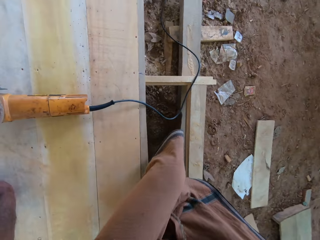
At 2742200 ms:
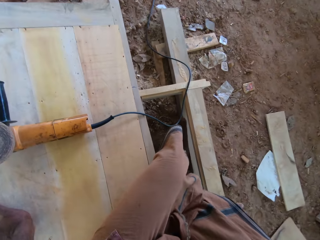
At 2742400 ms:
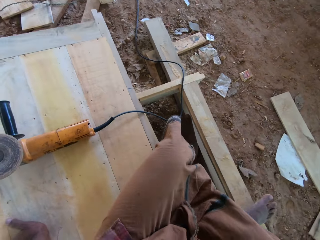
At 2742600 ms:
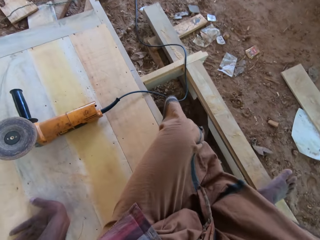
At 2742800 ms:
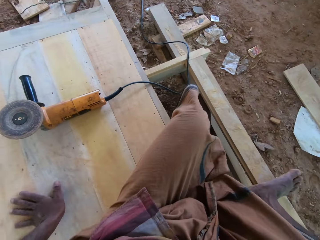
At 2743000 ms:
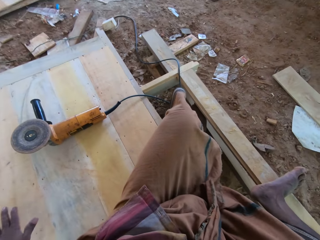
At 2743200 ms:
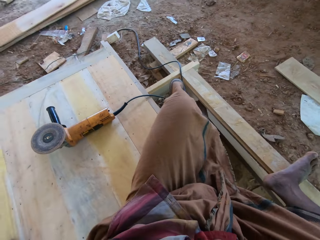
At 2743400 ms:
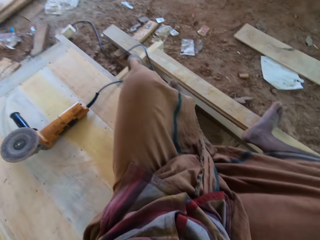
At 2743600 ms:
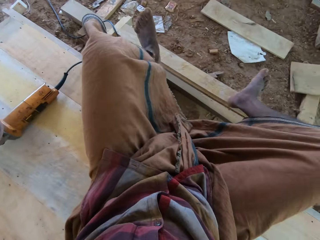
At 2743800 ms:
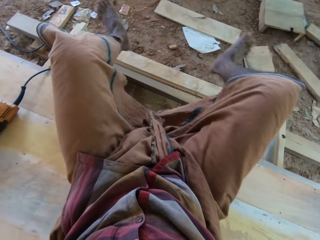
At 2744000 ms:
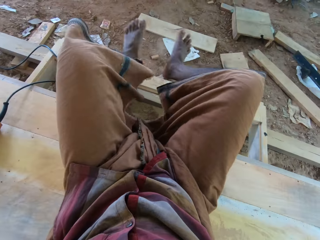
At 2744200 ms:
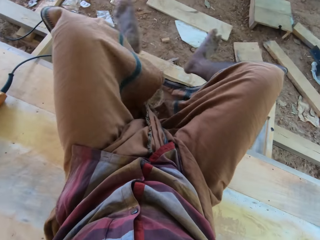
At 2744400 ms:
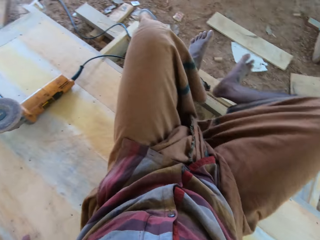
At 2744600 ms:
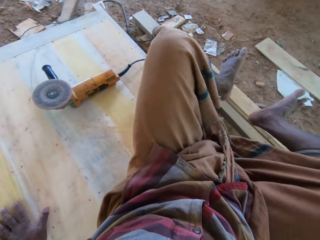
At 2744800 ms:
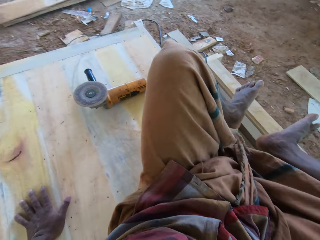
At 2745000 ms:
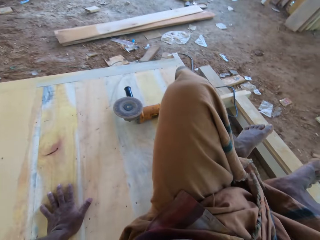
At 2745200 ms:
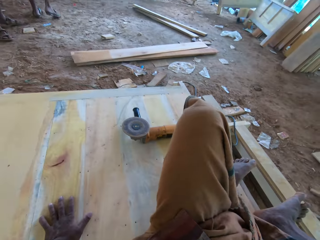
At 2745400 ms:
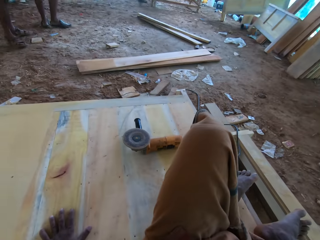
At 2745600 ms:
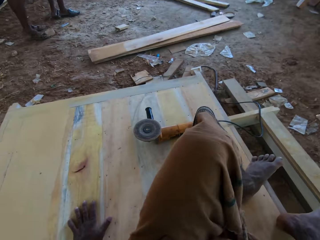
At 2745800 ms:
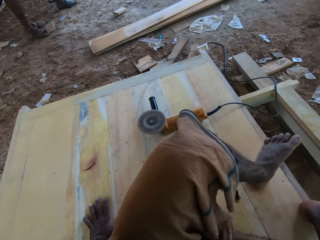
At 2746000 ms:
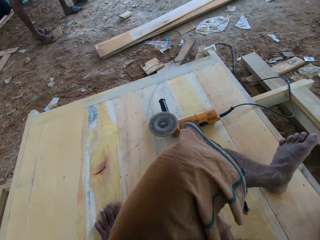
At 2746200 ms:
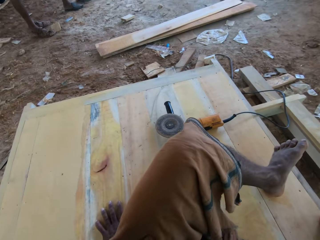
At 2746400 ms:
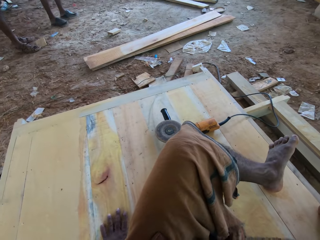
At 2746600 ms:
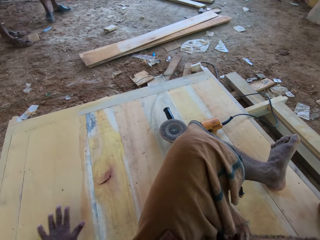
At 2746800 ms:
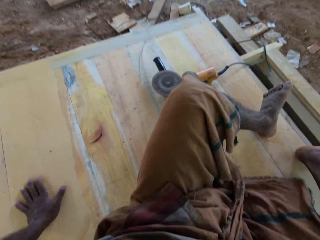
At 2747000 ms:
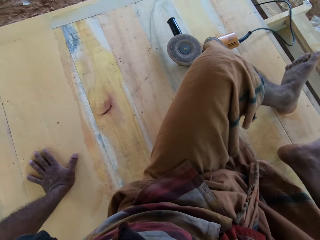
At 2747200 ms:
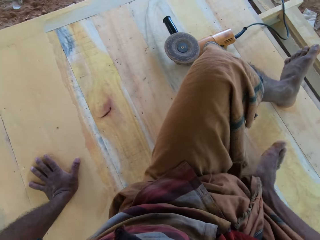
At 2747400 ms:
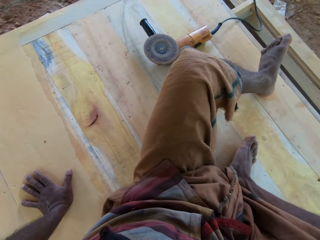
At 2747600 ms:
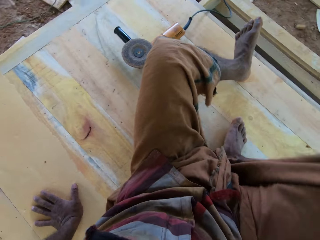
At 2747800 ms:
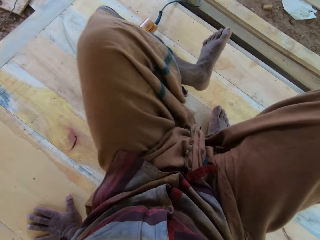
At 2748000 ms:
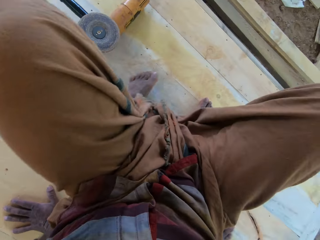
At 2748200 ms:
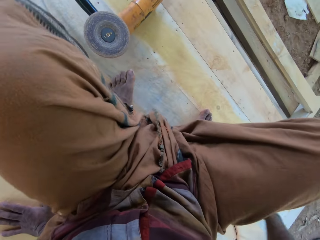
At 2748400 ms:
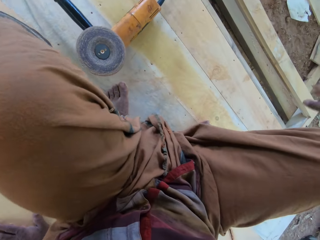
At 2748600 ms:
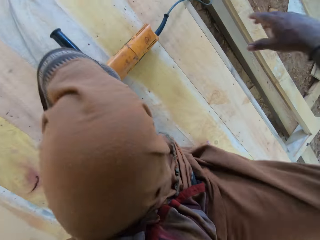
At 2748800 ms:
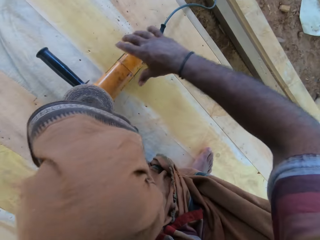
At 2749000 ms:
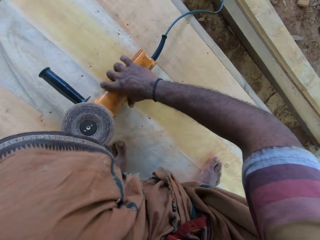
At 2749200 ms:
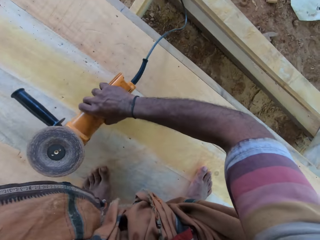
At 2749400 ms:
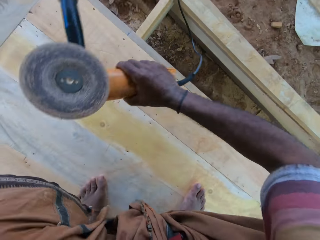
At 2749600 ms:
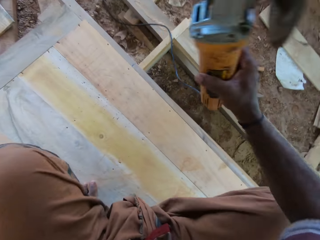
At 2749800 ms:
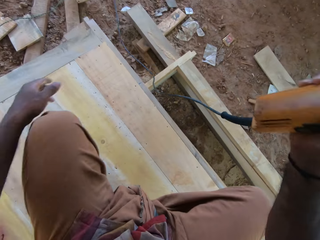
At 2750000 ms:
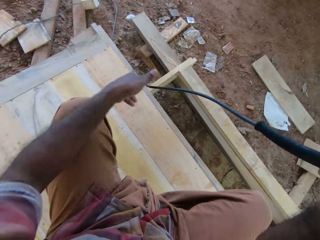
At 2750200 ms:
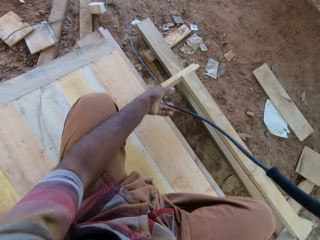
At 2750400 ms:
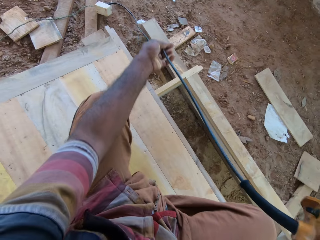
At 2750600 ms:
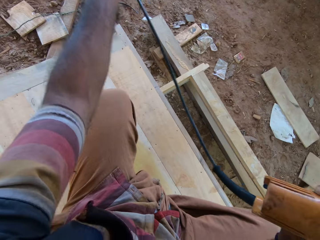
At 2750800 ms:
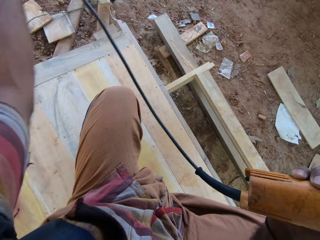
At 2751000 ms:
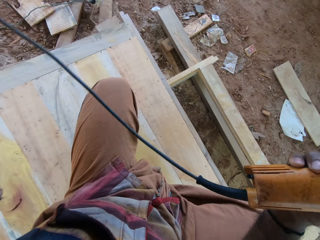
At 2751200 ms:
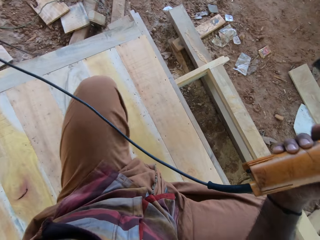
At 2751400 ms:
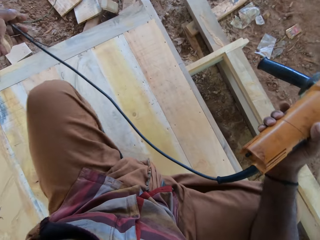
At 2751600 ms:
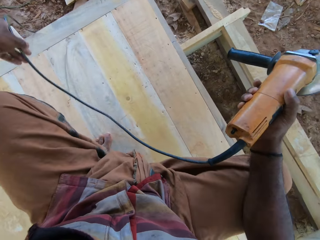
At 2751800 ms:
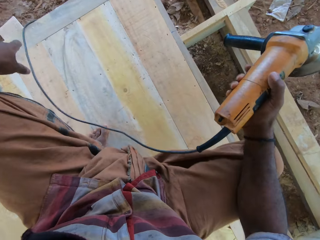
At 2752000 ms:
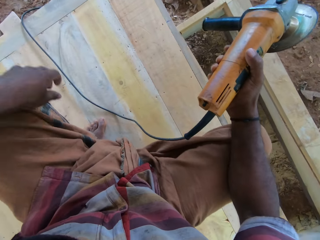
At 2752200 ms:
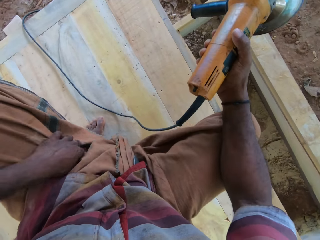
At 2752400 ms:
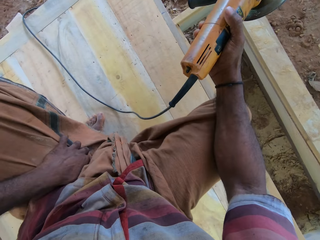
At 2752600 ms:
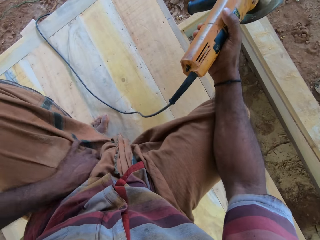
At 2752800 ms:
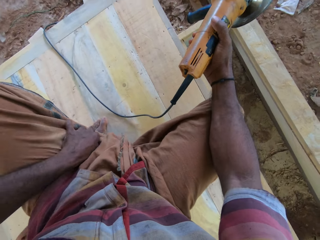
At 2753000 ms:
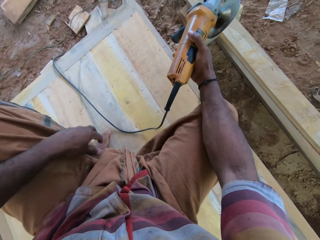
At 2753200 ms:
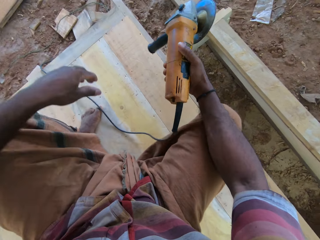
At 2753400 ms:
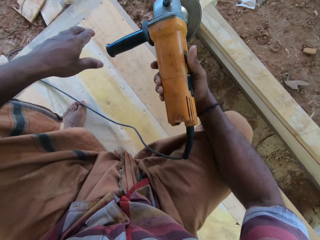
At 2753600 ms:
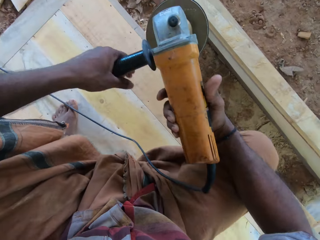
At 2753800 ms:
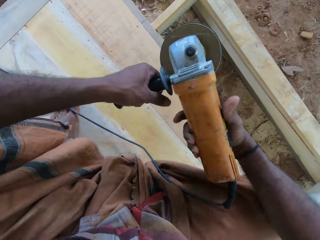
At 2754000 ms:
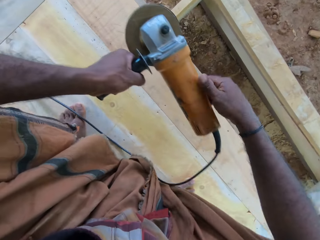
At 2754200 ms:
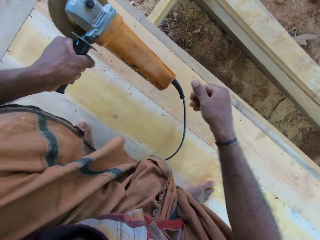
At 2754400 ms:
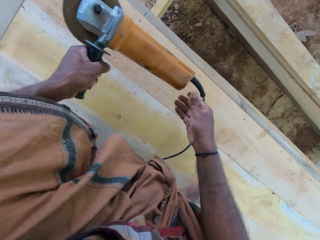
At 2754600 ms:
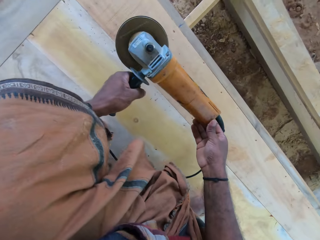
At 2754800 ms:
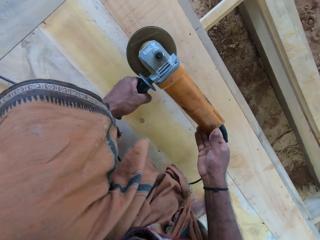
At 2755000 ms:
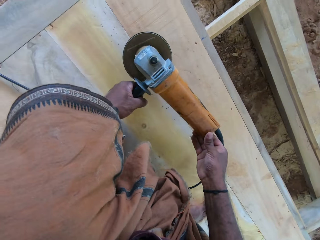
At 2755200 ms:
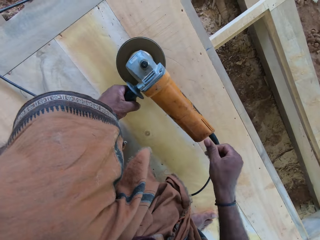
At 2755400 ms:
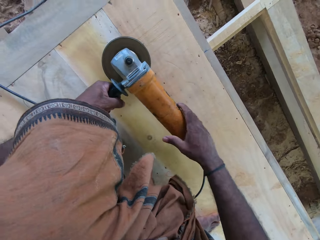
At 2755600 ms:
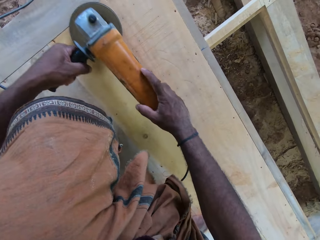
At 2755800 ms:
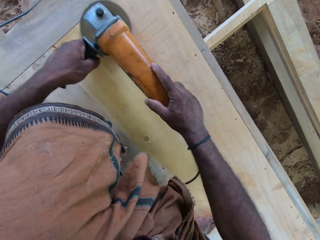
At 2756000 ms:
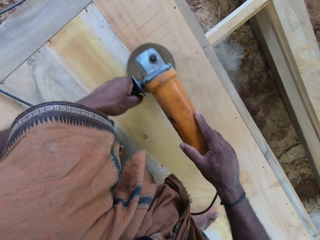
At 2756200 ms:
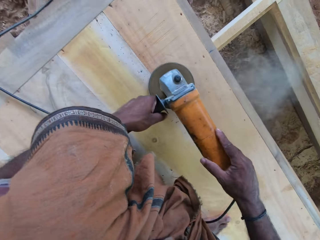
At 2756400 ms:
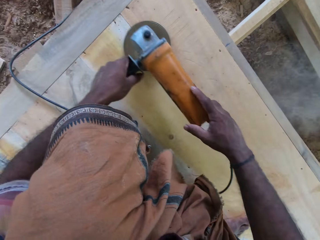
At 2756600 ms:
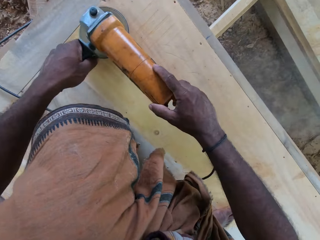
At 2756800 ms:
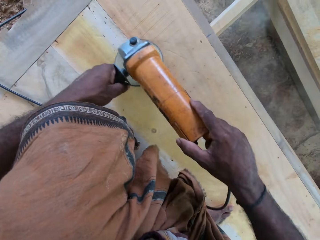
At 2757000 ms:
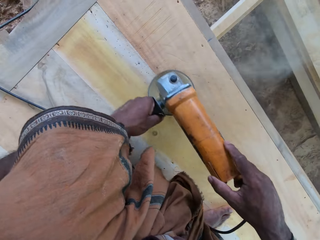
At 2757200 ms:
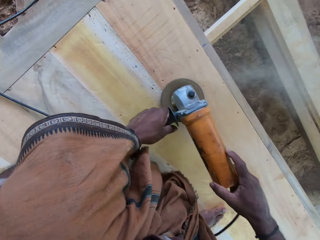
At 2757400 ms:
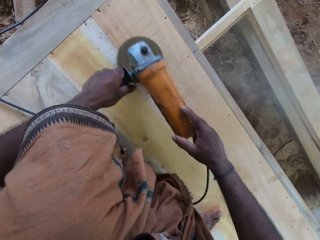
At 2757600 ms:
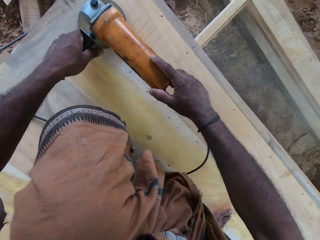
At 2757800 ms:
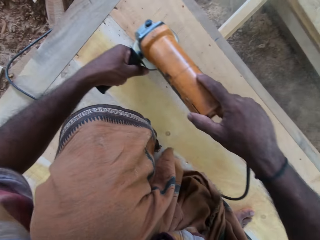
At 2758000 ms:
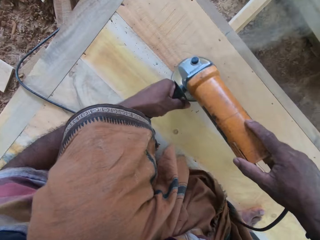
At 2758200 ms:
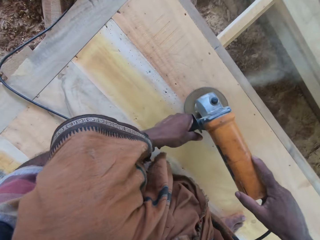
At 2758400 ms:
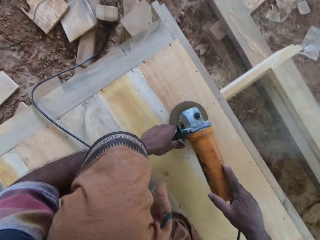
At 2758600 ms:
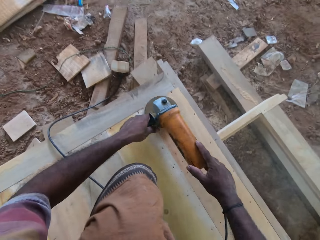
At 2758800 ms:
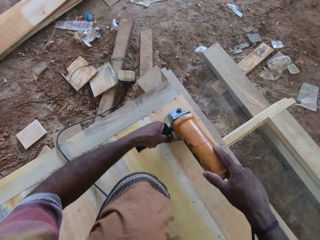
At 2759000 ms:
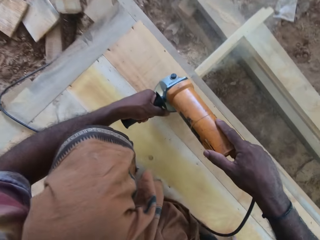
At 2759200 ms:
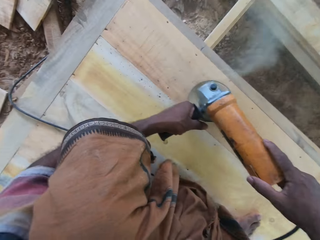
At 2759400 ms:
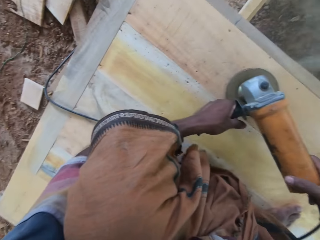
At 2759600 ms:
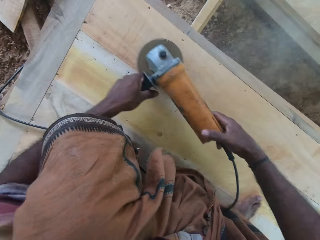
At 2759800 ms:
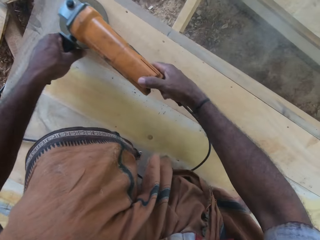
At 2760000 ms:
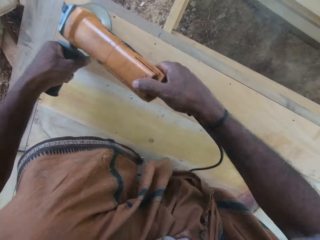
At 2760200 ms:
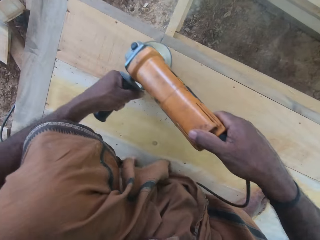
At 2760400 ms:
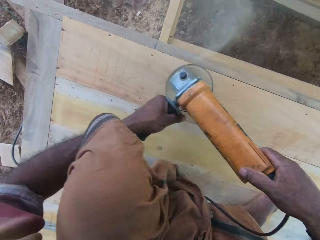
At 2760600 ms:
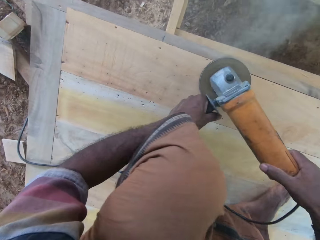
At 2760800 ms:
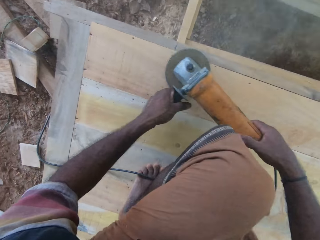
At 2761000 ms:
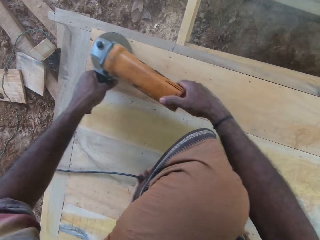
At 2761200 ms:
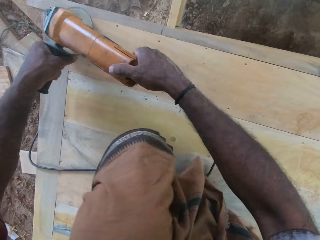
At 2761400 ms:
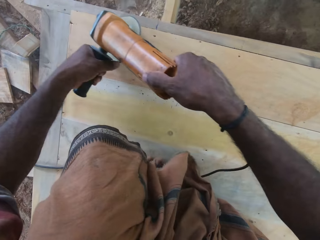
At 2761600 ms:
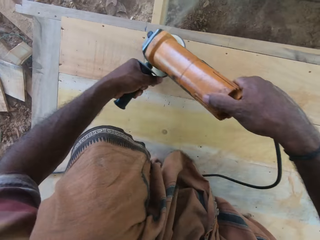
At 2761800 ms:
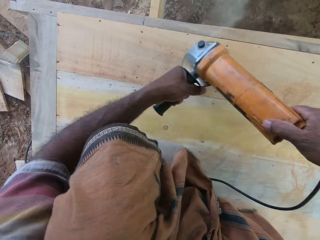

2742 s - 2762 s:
The camera wearer interacts with a man. He sits on the wooden surface. He dusts his legs. He moves. He interacts with the man. He lifts up the sander. He pulls the sander cable. He interacts with the man. He puts on the machine. He smoothens the wooden surface with the sander.

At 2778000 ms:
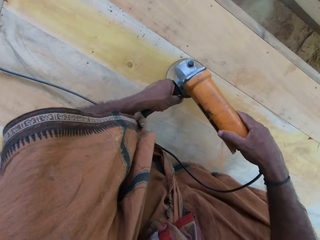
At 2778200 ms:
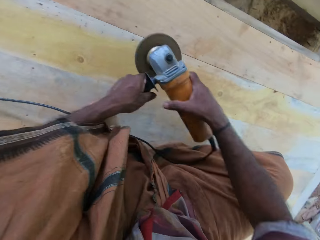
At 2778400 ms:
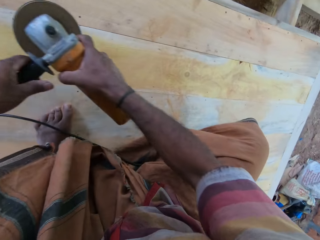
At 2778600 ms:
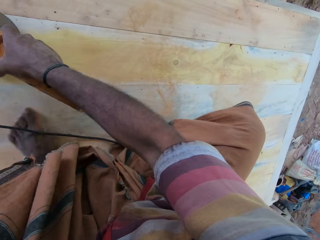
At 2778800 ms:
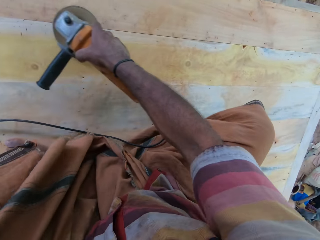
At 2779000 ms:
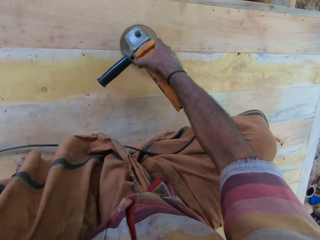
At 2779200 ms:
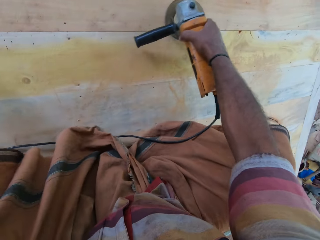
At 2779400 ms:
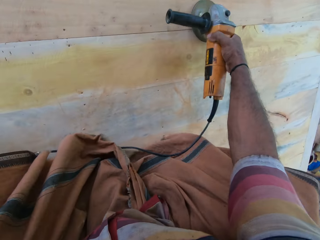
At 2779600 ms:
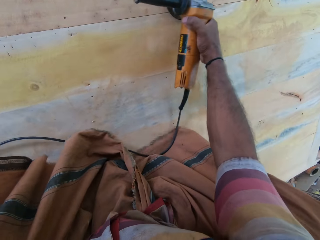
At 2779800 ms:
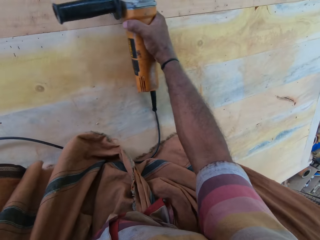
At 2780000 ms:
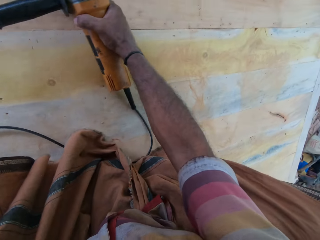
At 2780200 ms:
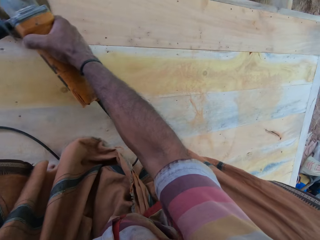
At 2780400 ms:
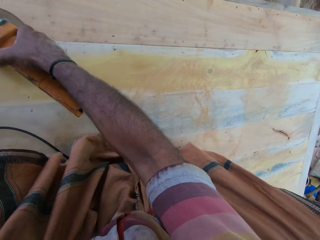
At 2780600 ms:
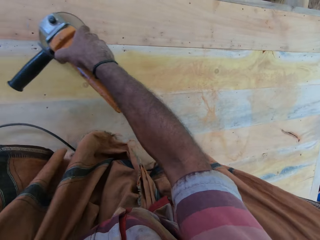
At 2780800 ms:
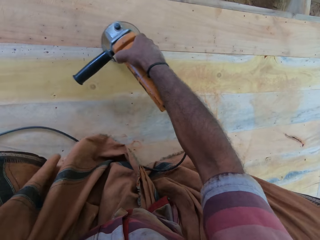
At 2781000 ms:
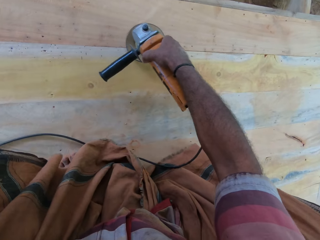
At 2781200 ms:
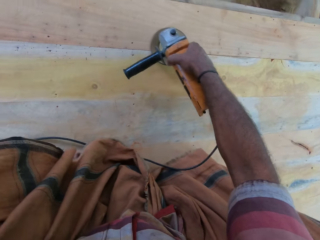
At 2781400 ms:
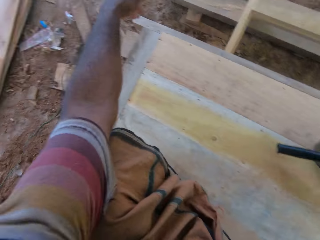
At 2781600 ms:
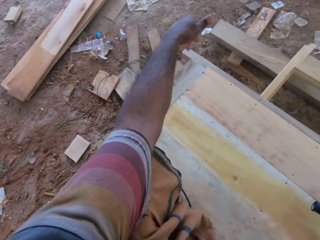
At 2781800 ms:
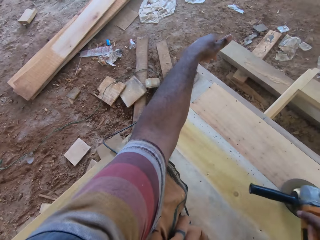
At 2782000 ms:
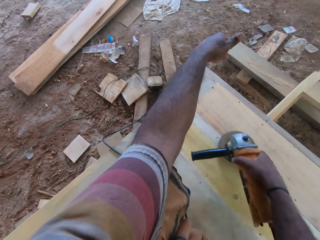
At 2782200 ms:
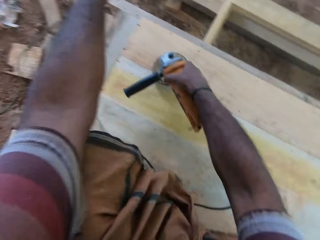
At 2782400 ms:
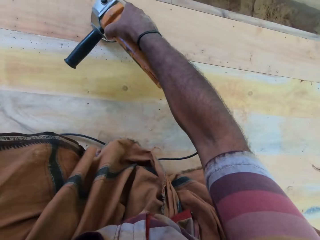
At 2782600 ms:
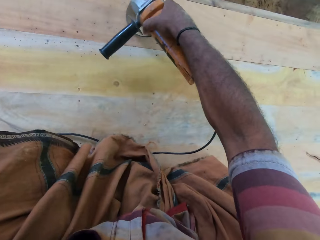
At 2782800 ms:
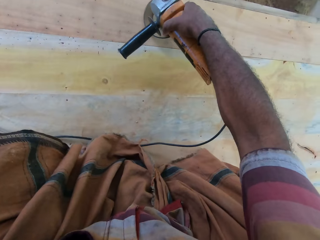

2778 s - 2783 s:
The camera wearer buffs with one hand.
